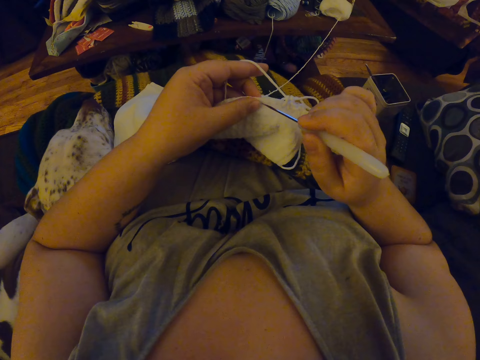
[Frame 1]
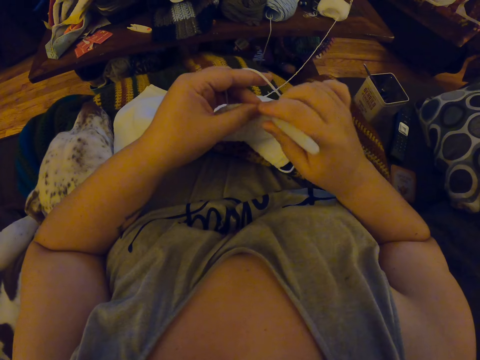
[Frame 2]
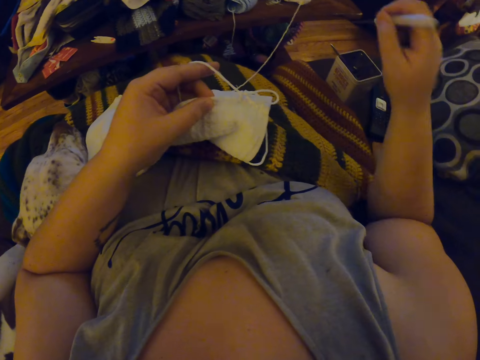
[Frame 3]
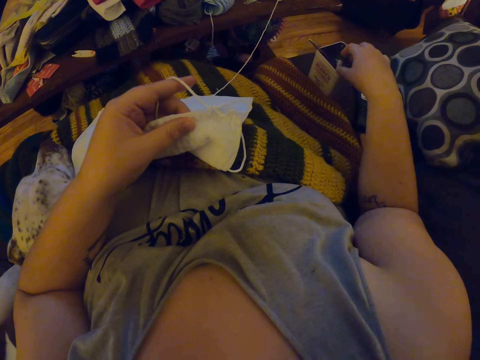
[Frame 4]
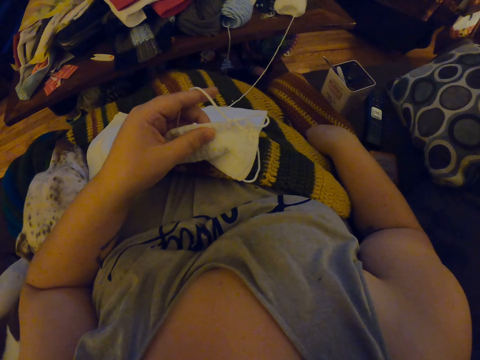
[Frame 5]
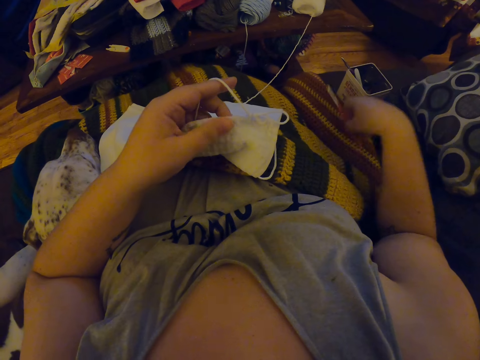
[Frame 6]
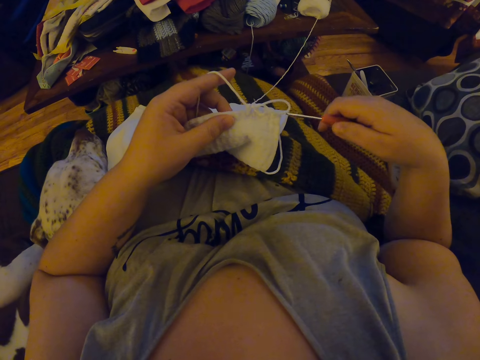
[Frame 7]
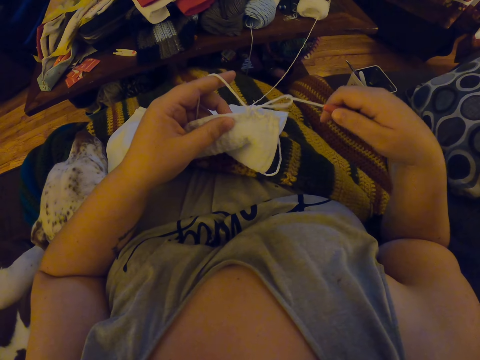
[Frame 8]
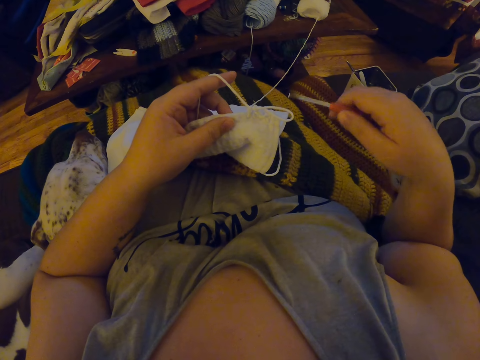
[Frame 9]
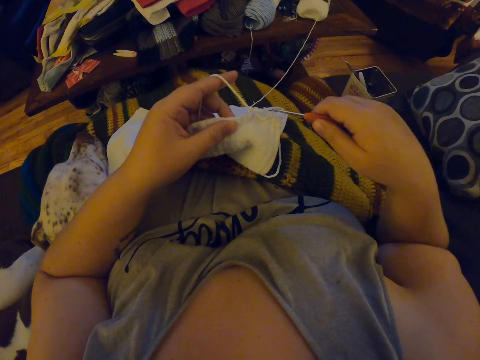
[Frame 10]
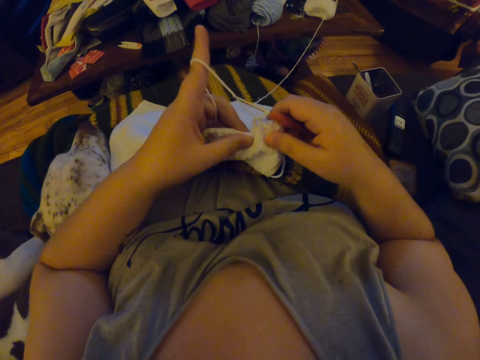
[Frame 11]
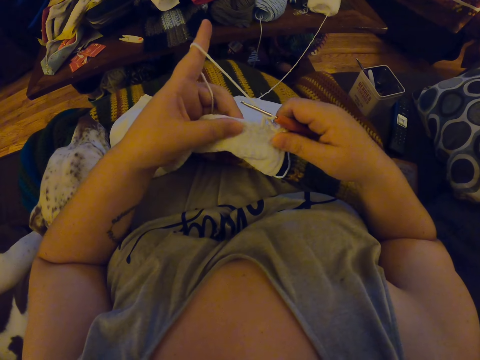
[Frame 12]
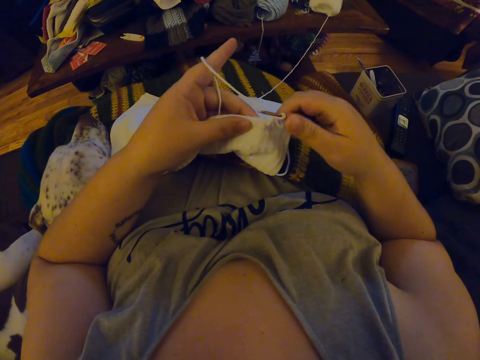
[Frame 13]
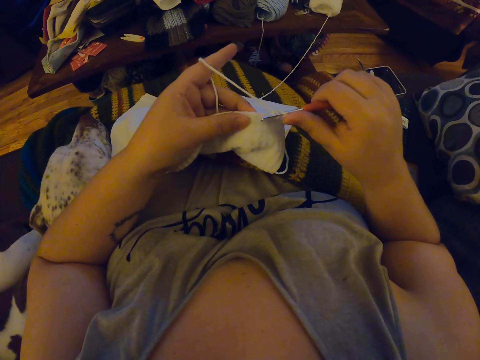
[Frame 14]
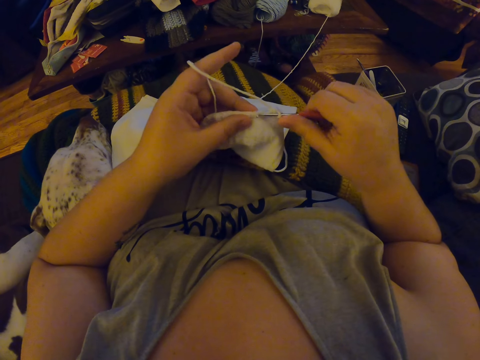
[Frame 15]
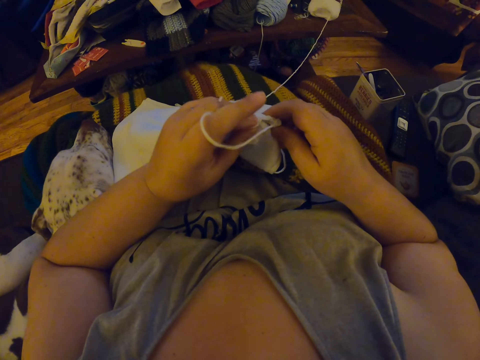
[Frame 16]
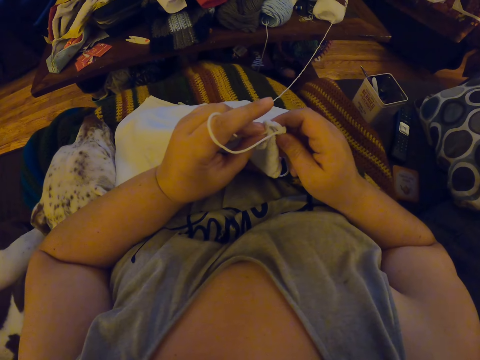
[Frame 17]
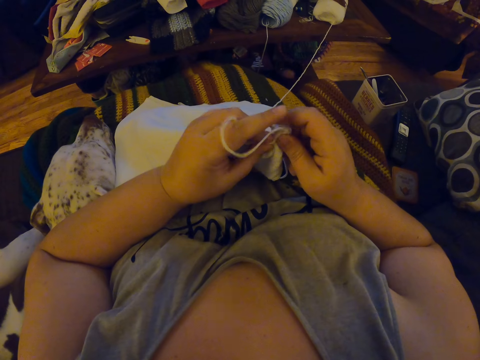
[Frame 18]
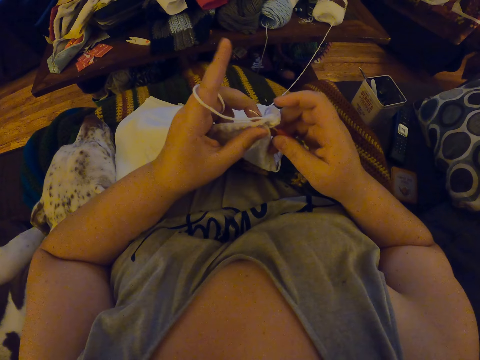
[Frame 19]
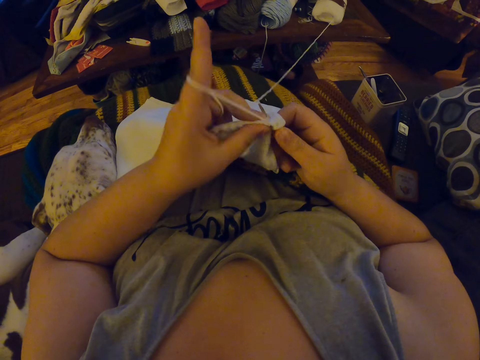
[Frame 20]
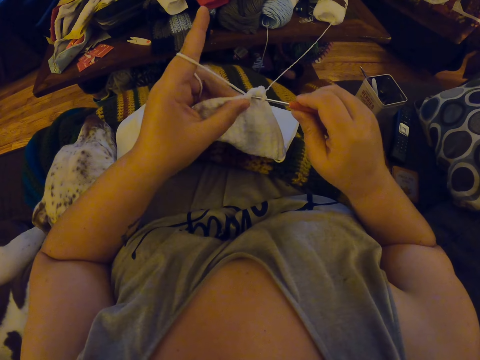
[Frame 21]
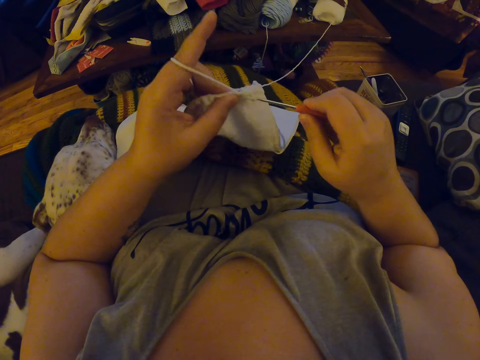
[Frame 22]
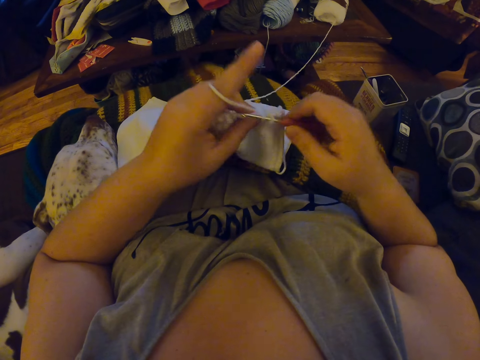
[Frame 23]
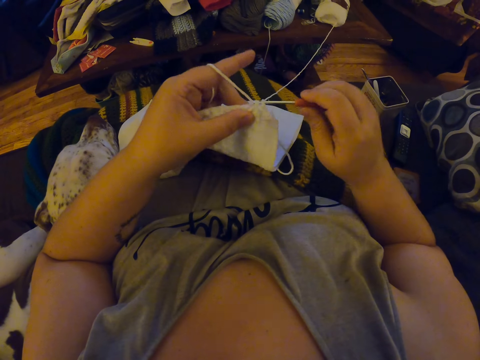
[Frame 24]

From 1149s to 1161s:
The camera wearer pricks a second hole on the fabric. She drops the pin into the case beside her. She picks the crochet hook from beside her. She crochets the yarn with the crochet hook. She knits the fabric.

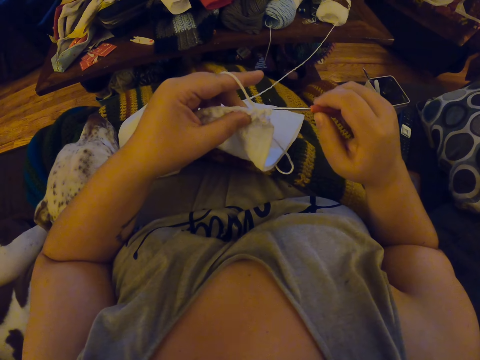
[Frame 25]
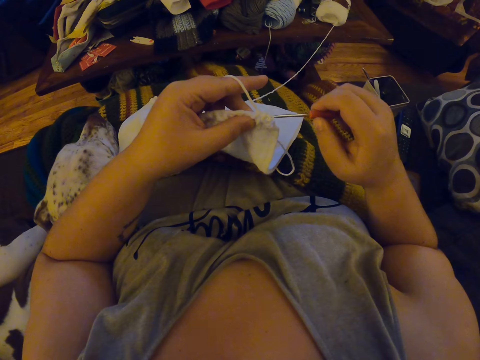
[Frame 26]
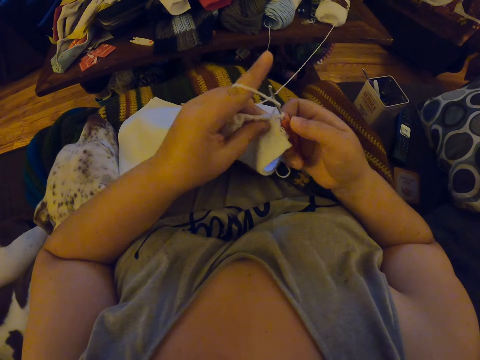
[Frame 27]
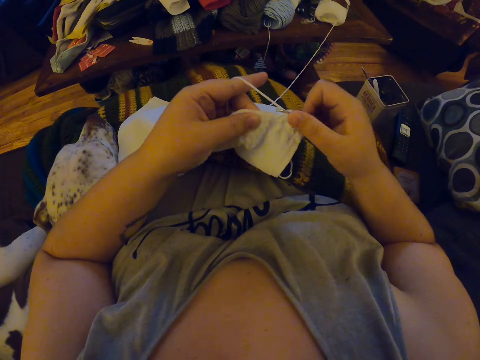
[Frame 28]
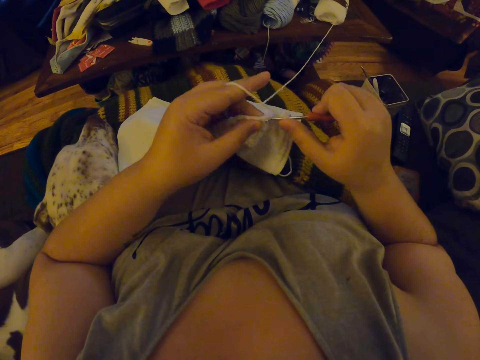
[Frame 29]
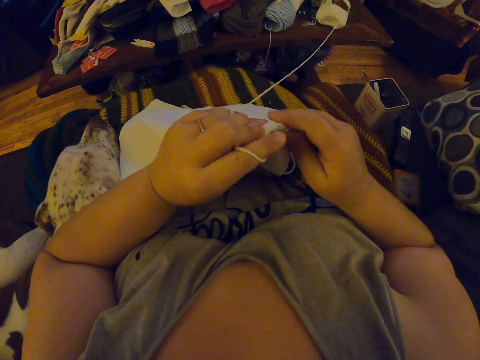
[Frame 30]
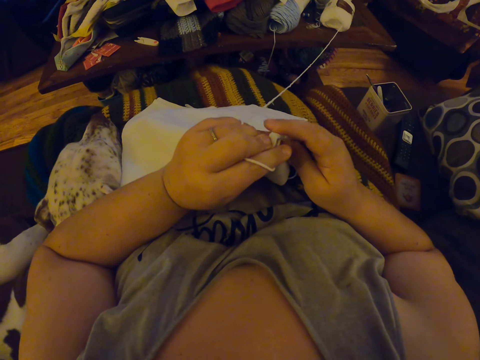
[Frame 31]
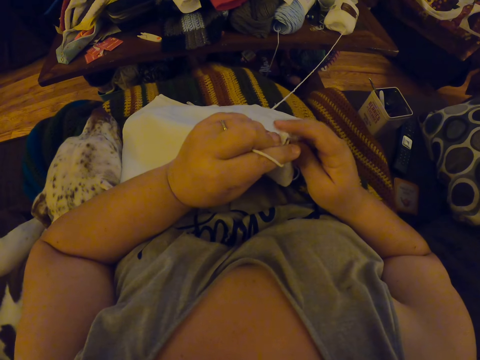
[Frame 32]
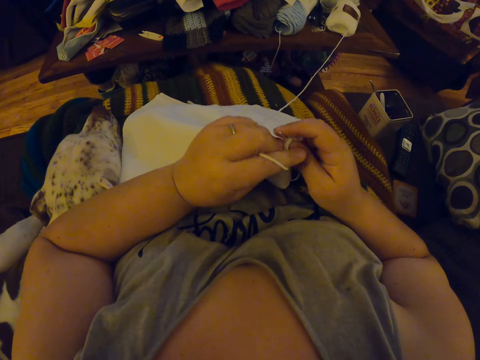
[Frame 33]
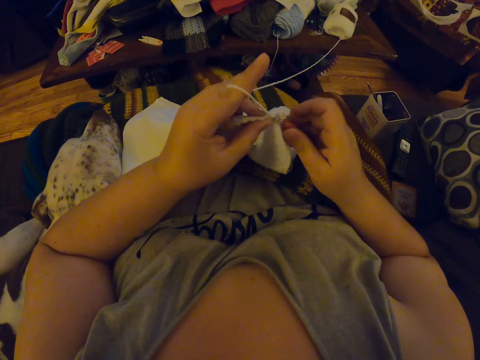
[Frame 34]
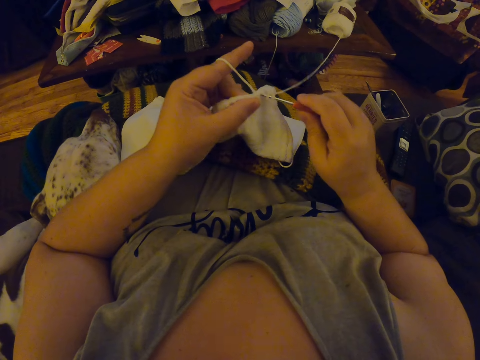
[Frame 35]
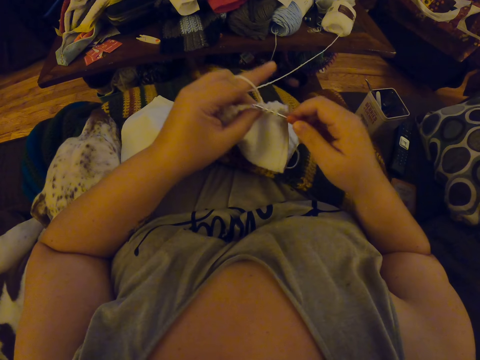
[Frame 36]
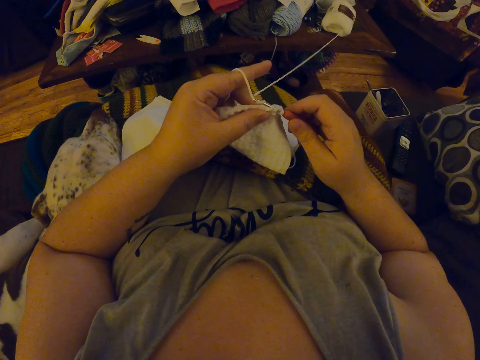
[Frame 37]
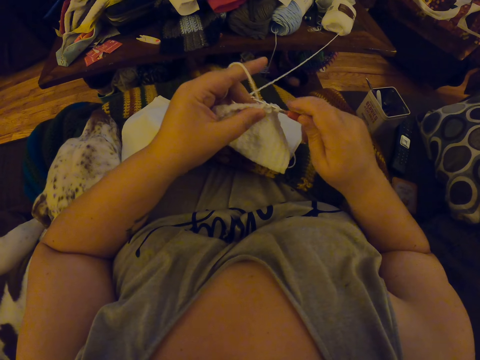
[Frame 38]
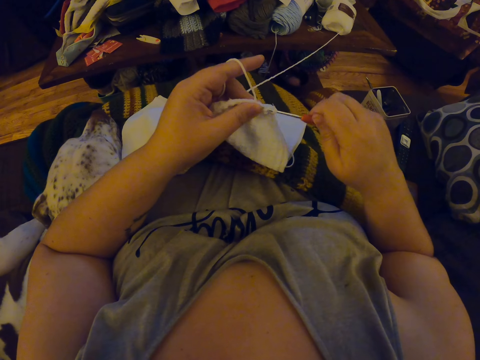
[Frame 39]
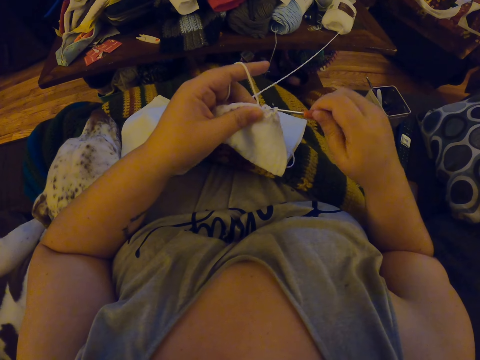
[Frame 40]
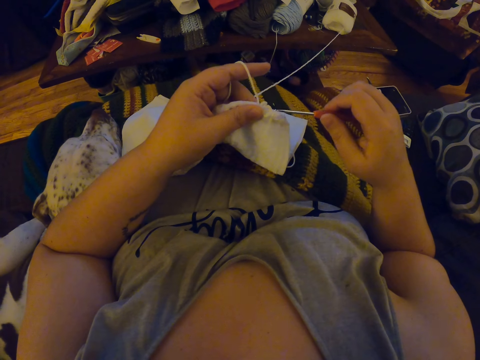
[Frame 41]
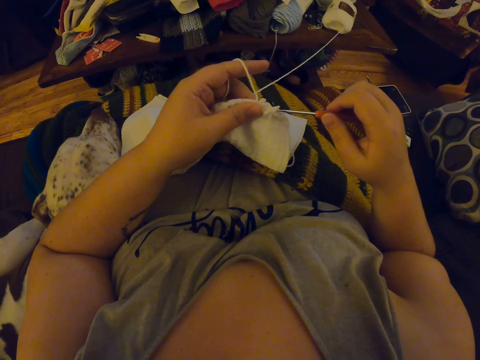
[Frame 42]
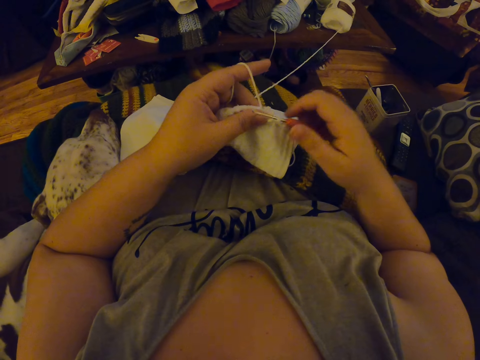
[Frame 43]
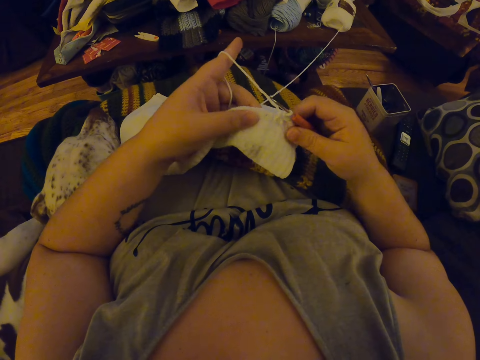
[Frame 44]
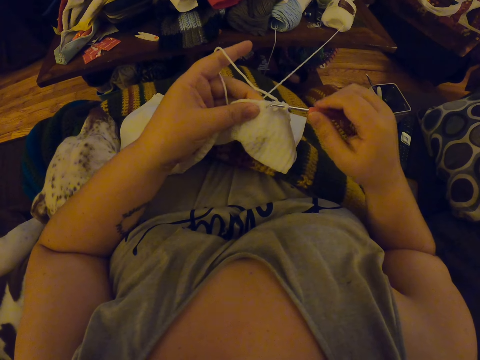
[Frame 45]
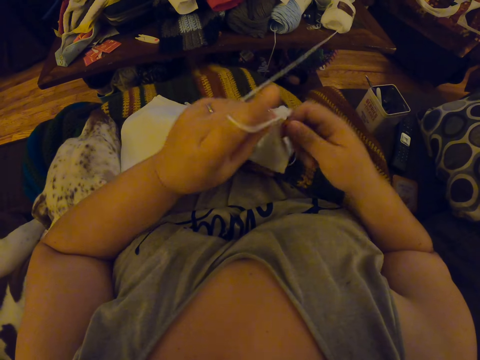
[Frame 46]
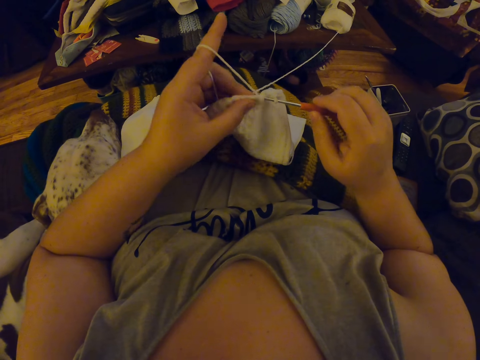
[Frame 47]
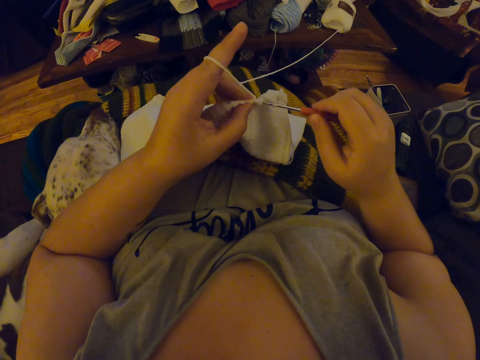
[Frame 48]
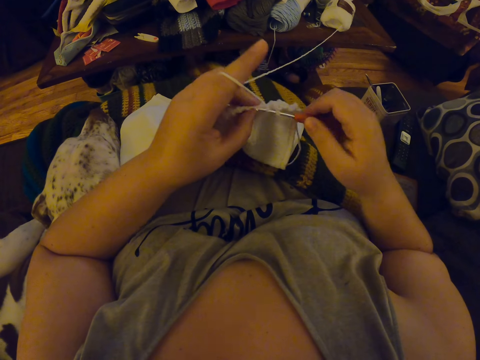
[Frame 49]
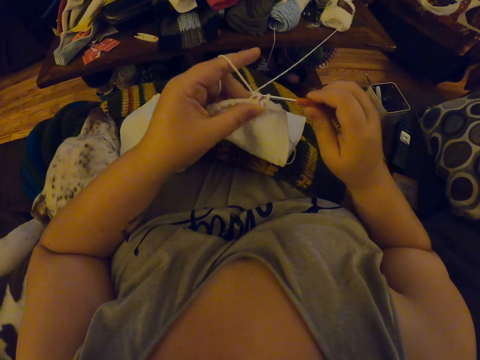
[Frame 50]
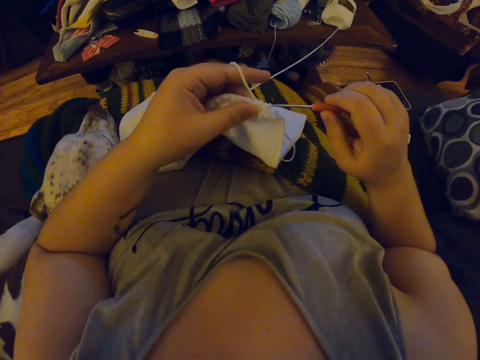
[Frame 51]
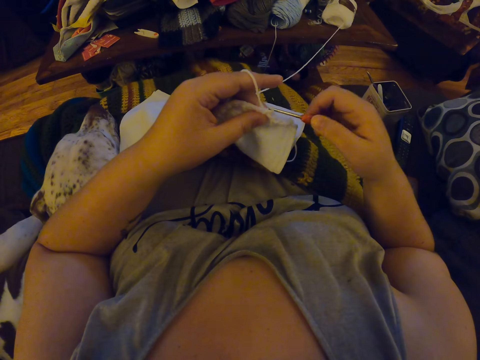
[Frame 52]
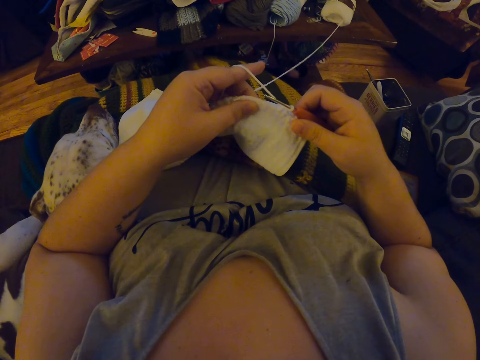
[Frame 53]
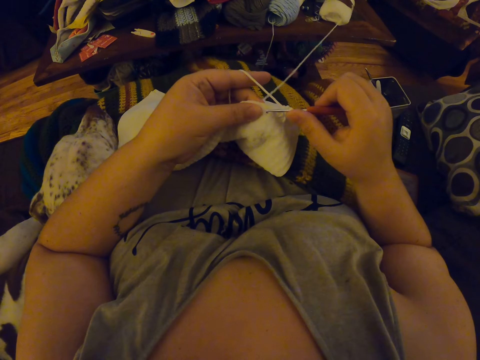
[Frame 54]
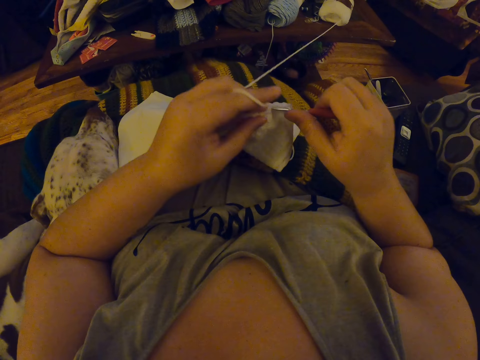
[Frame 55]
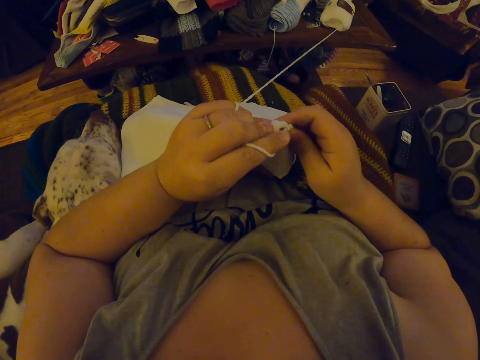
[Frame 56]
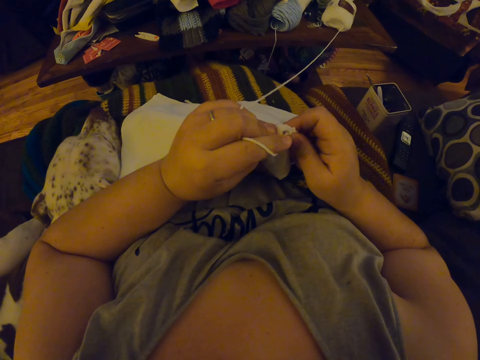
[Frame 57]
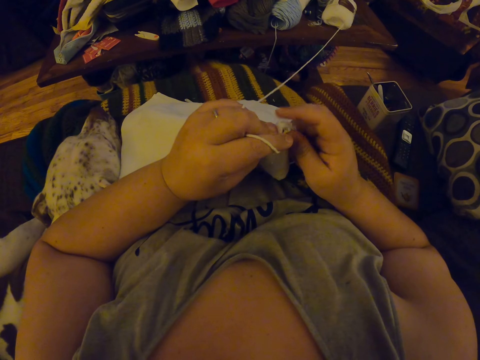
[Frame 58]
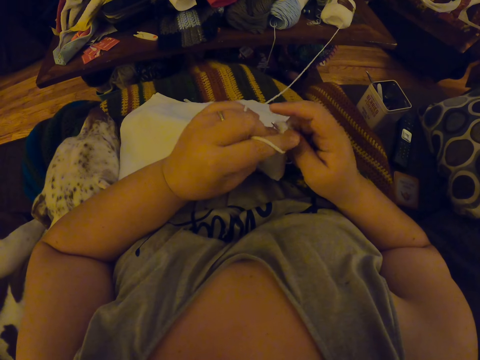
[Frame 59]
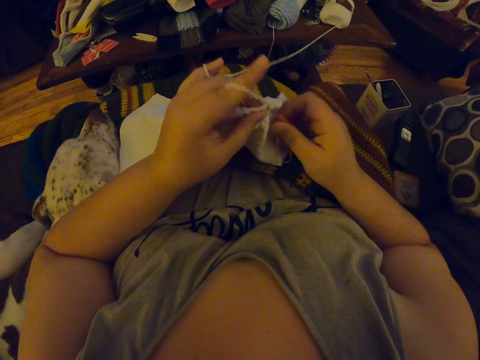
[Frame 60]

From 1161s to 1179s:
The camera wearer knits the fabric. They knit the fabric repeatedly.
